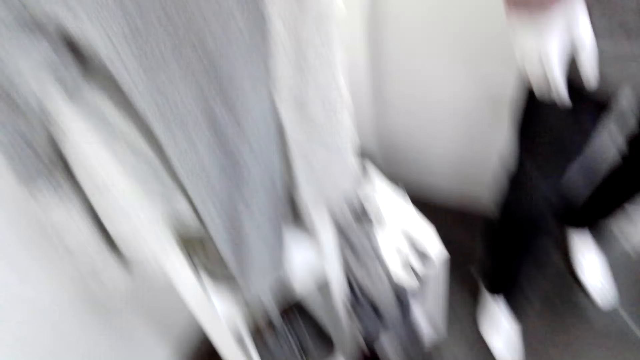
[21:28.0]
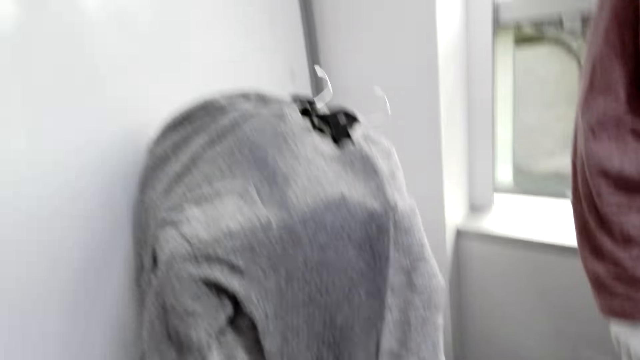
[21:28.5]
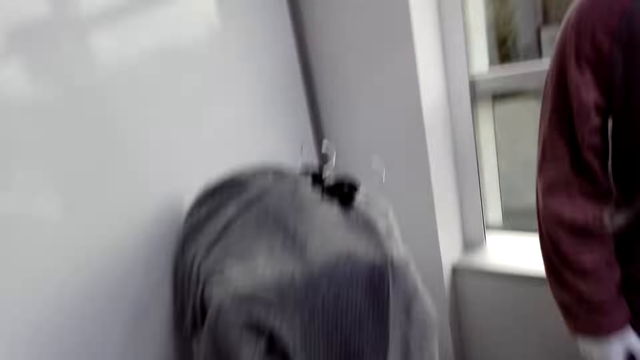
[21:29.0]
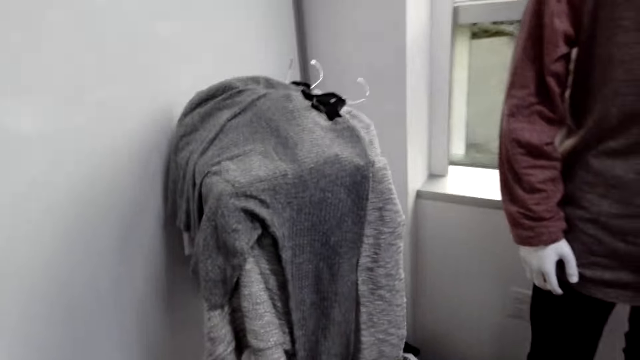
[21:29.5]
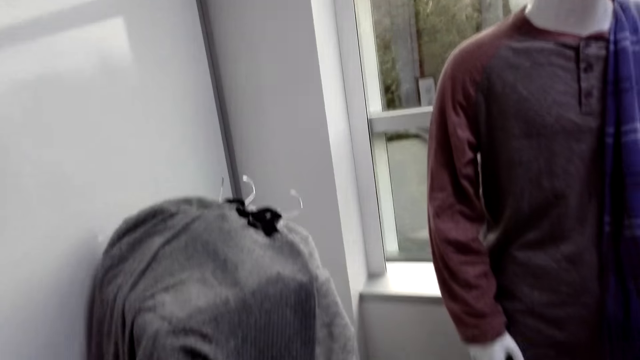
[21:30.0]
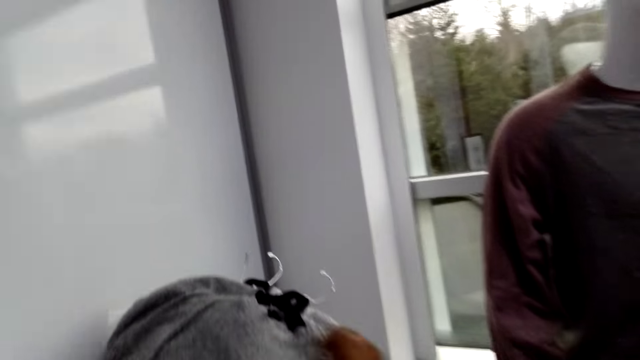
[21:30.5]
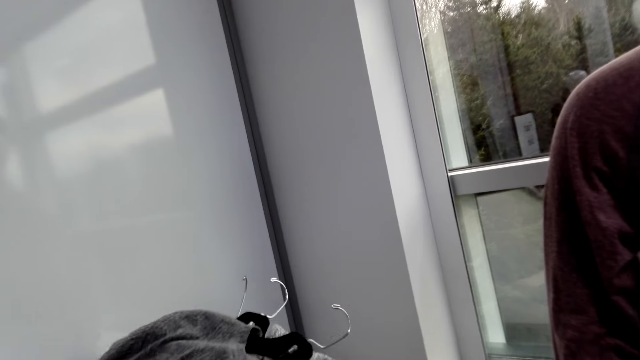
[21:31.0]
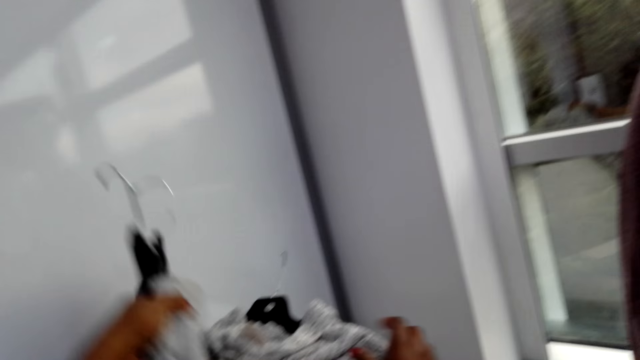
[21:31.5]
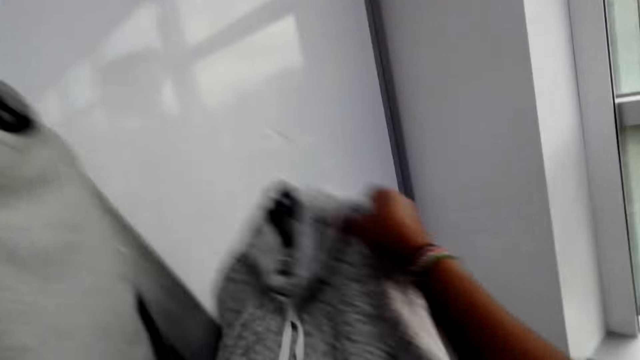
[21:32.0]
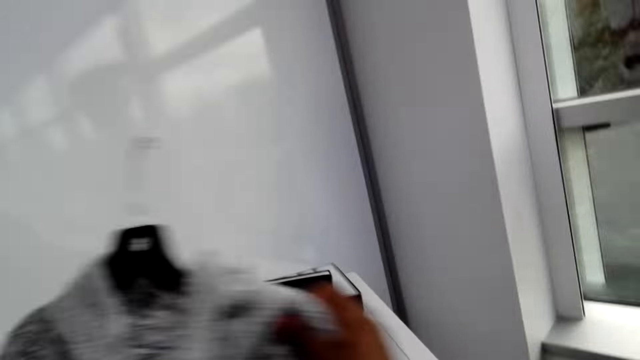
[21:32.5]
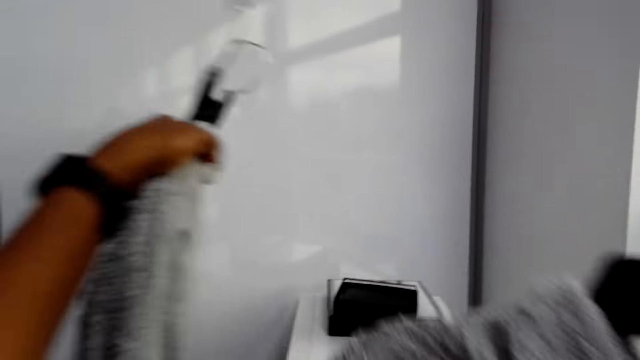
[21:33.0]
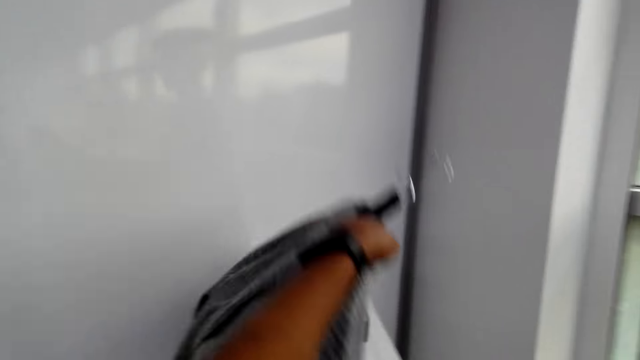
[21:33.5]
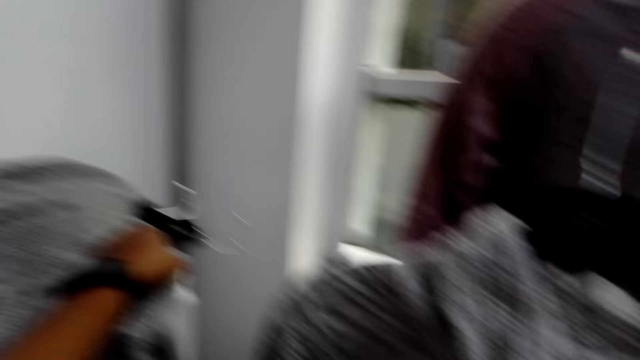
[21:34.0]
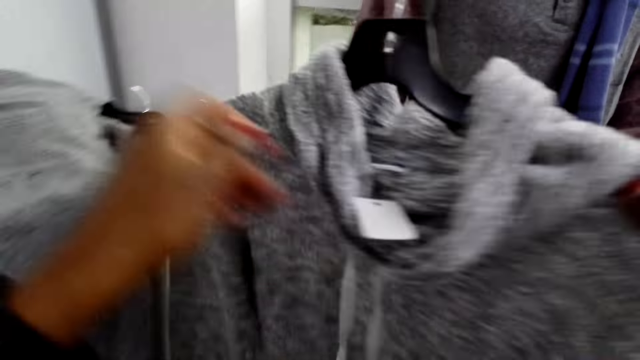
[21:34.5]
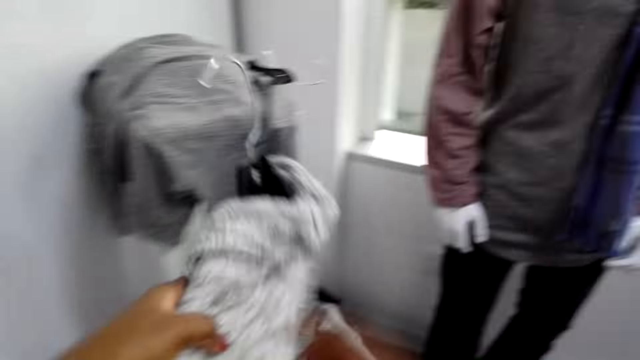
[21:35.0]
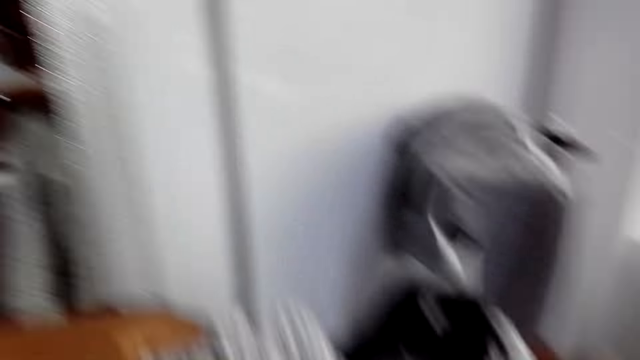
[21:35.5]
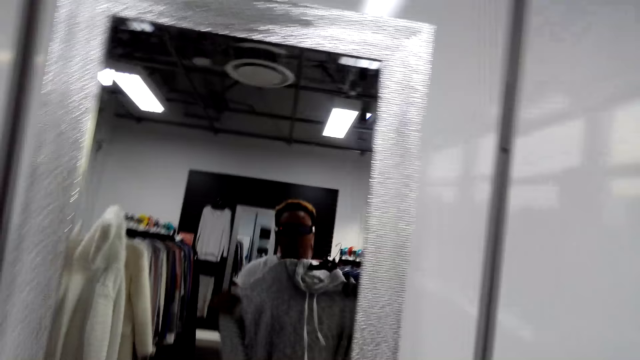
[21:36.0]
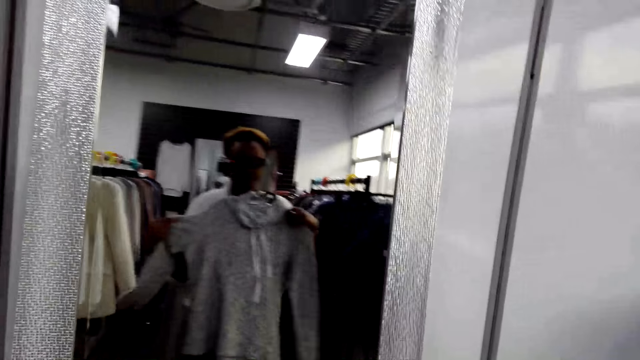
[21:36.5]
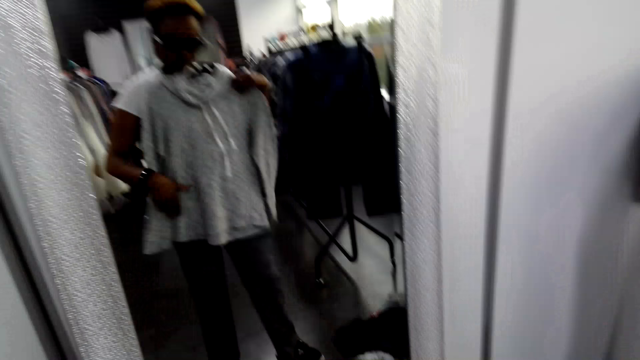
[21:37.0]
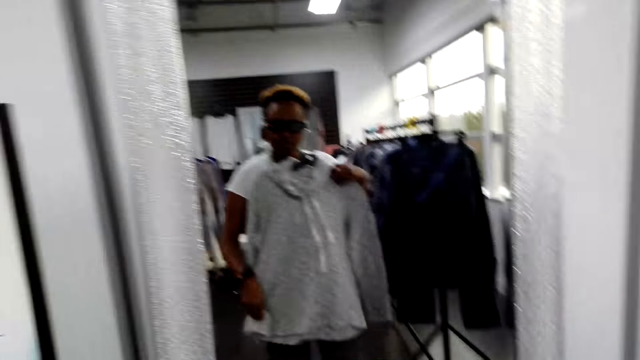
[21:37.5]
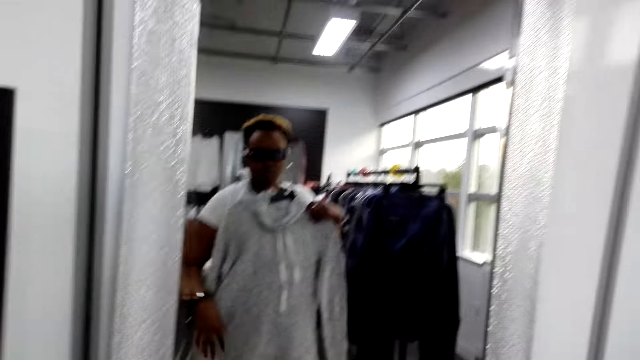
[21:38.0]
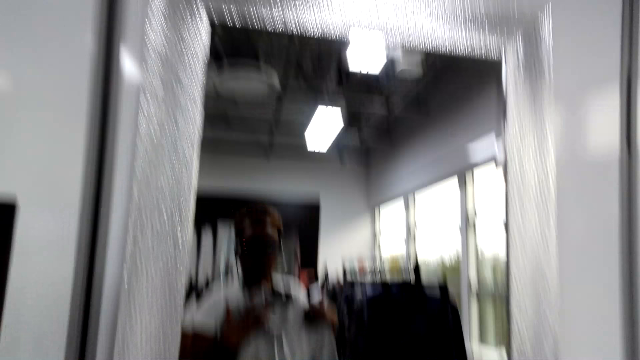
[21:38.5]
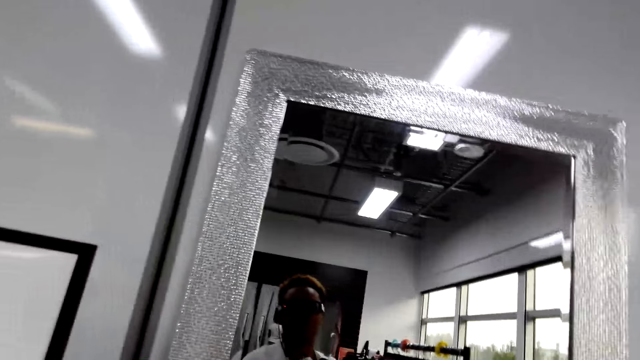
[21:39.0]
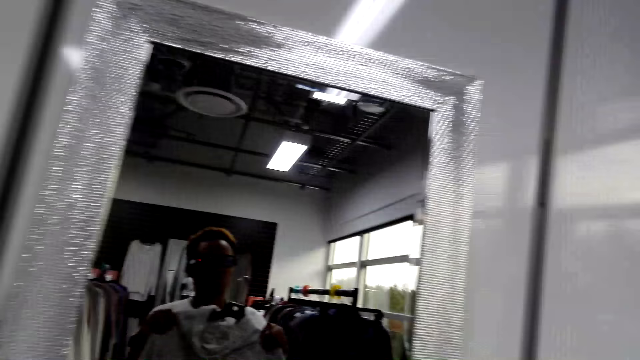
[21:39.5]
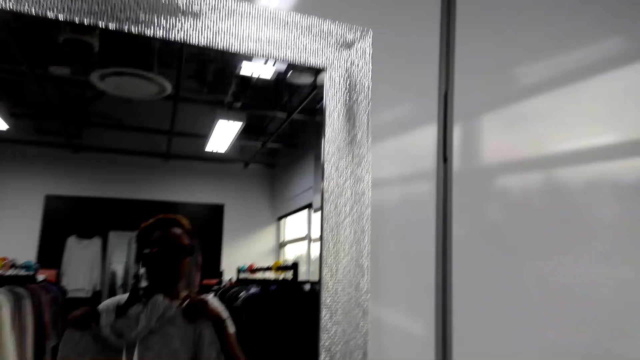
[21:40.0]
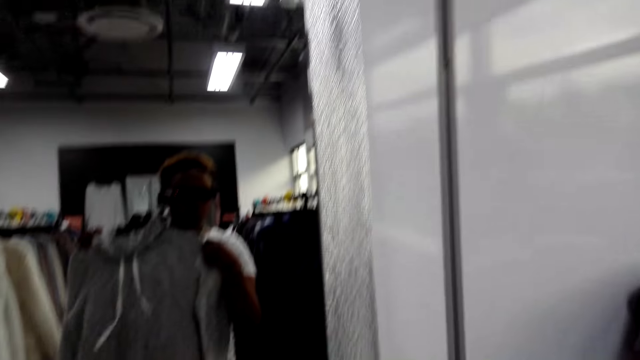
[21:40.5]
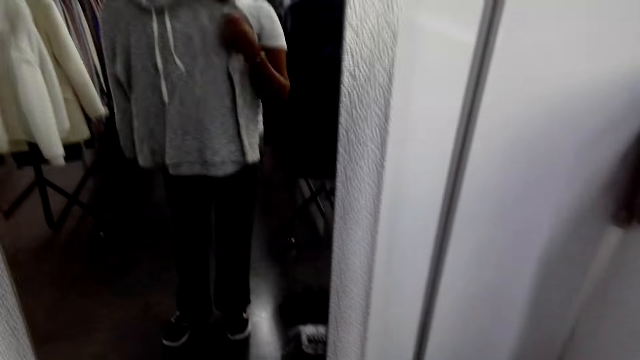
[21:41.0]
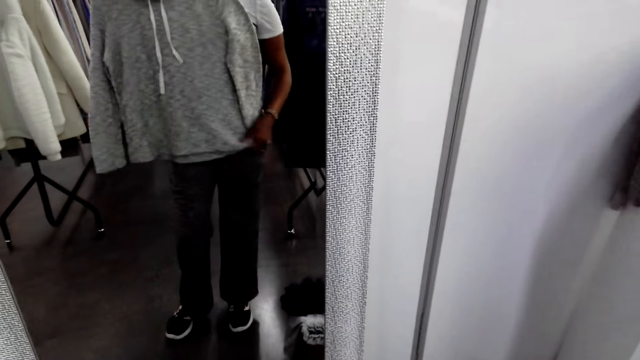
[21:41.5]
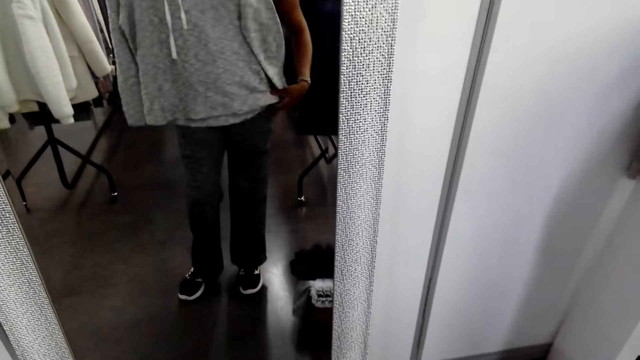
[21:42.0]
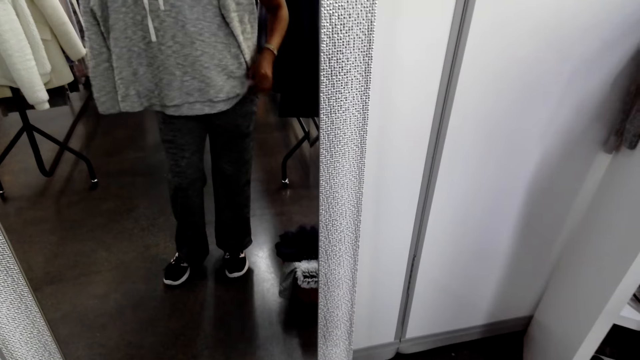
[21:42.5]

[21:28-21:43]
The camera wearer looks around. She picks the jumper from the shelf. She checks the clothes. She puts the clothes on the shelf. She fits the jumper on her body. She picks up the blouse. She looks at herself on the mirror.

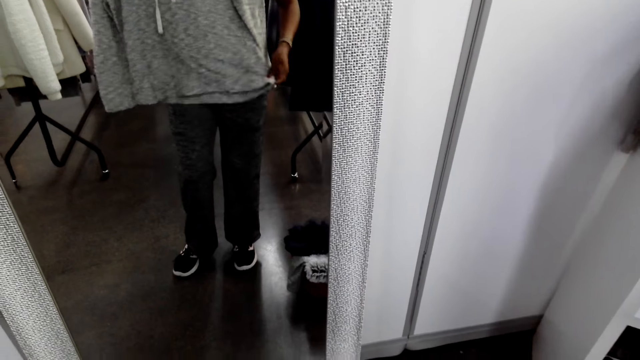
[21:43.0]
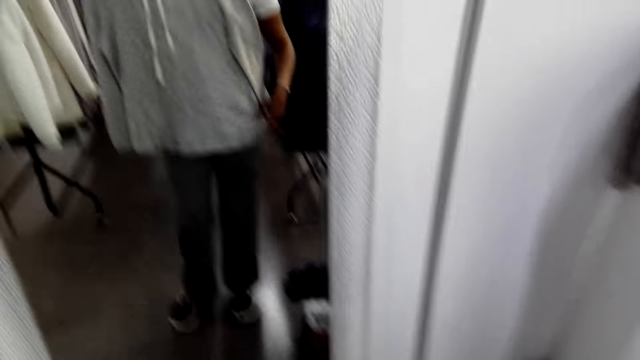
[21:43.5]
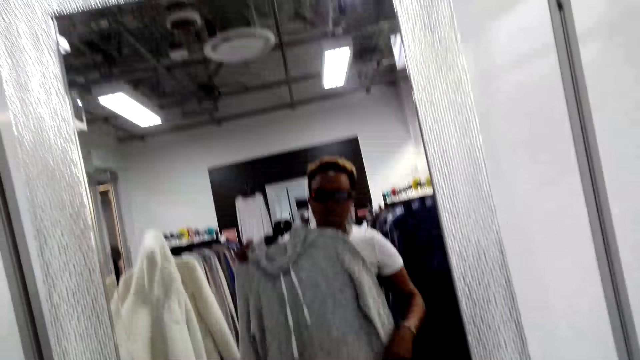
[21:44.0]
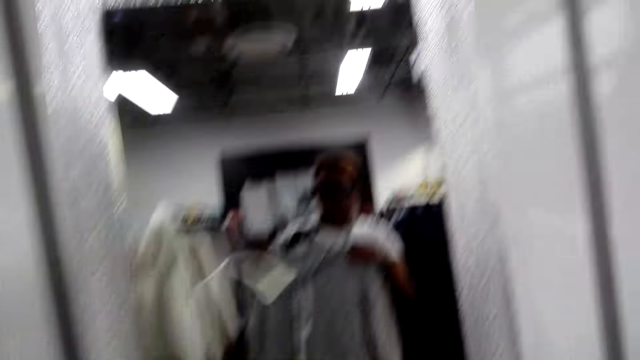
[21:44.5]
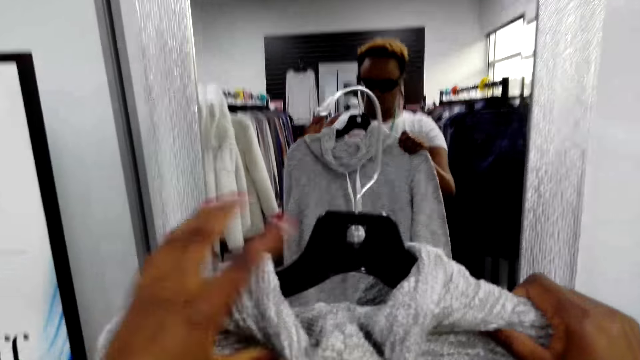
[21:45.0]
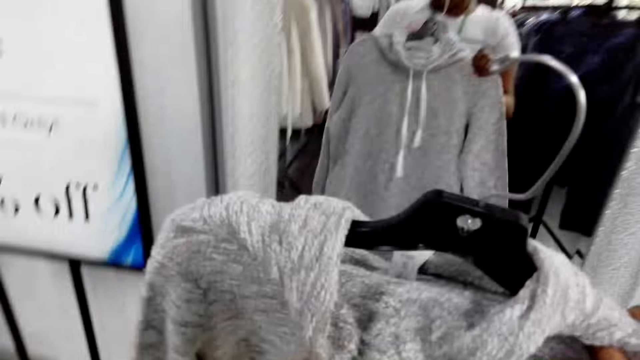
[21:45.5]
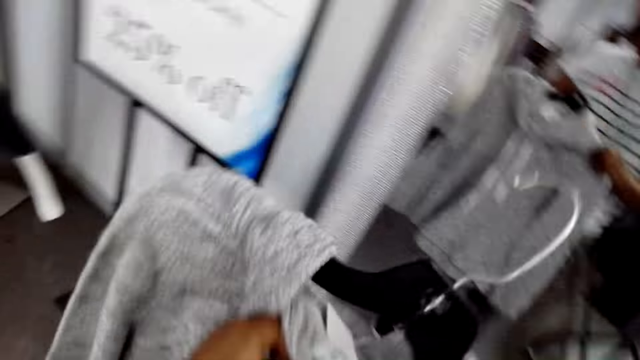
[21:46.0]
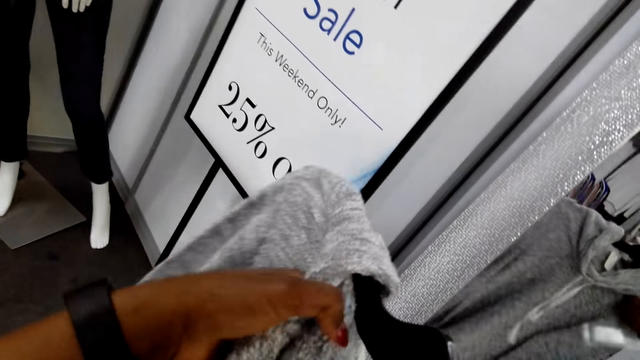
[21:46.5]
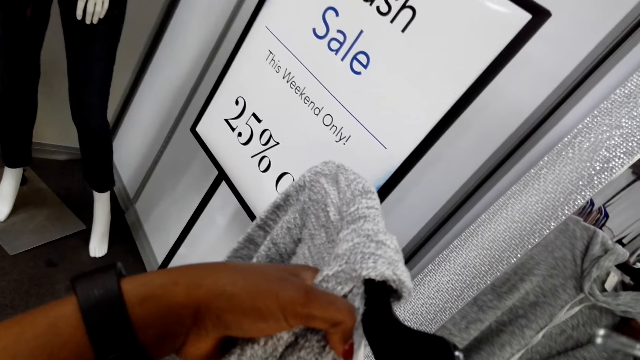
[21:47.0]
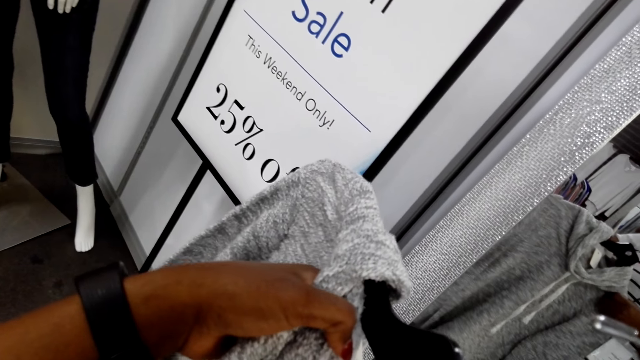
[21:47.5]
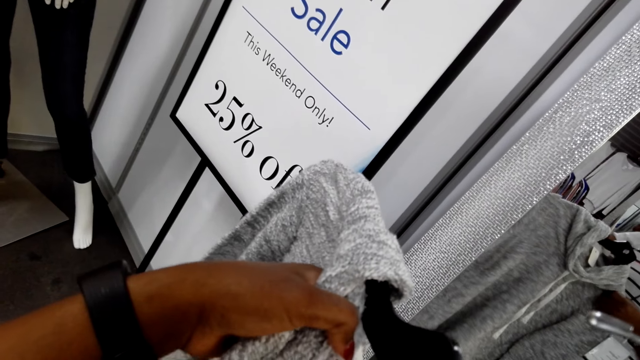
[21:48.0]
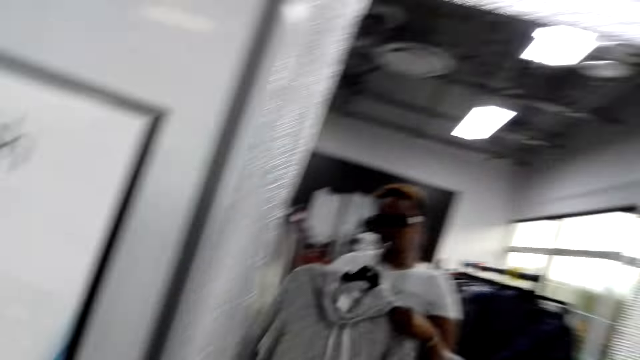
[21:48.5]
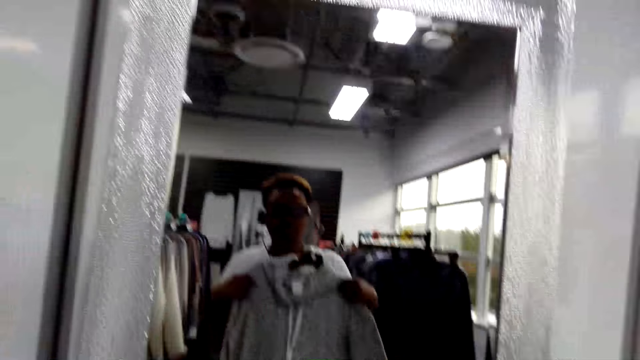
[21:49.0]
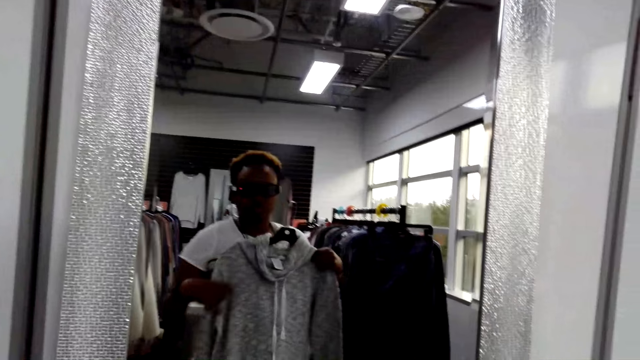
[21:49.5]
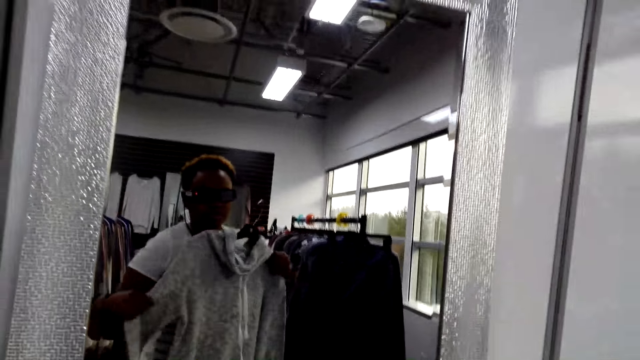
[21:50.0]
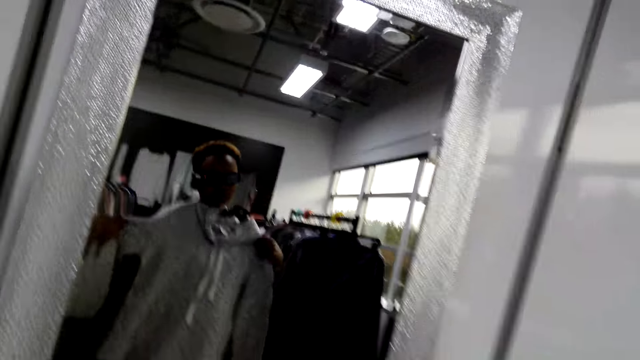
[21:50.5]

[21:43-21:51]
The camera wearer checks the blouse. She fits the jumper on her body. She stares at the mirror.
